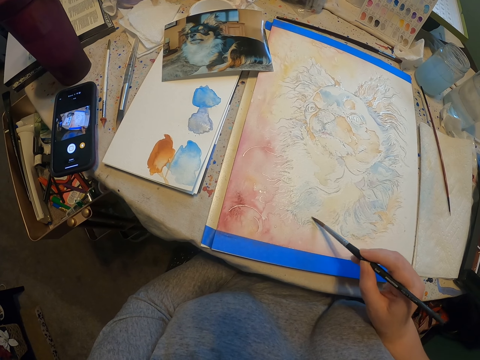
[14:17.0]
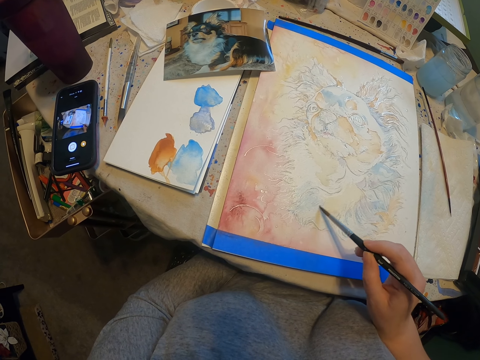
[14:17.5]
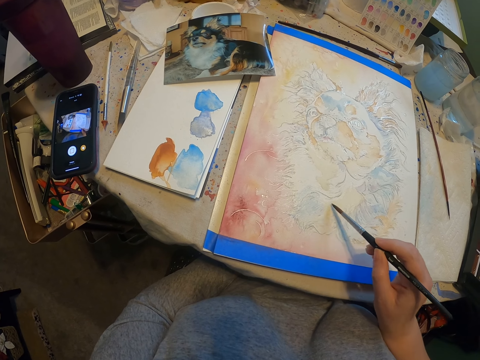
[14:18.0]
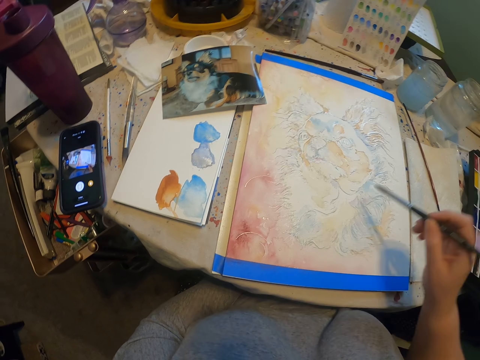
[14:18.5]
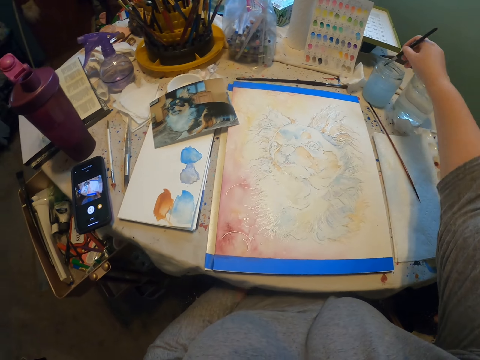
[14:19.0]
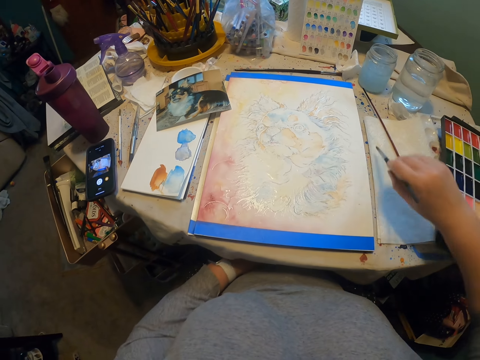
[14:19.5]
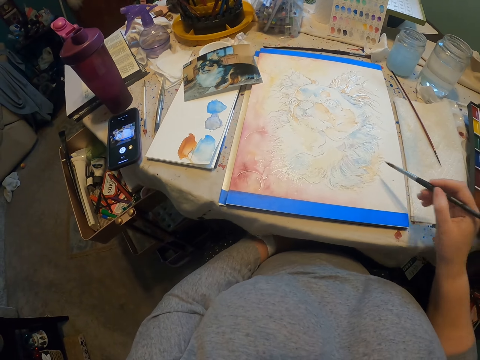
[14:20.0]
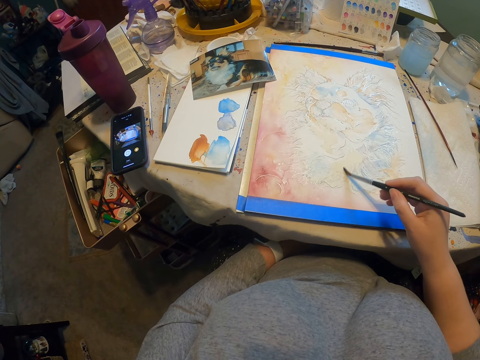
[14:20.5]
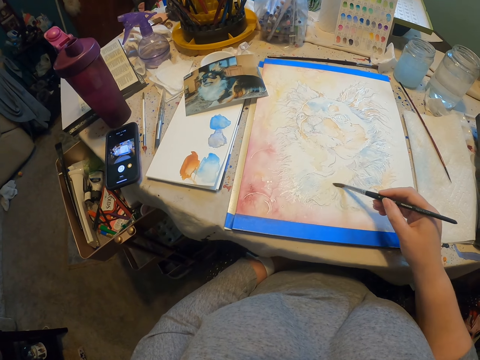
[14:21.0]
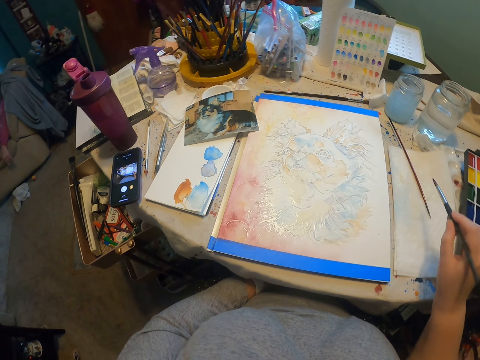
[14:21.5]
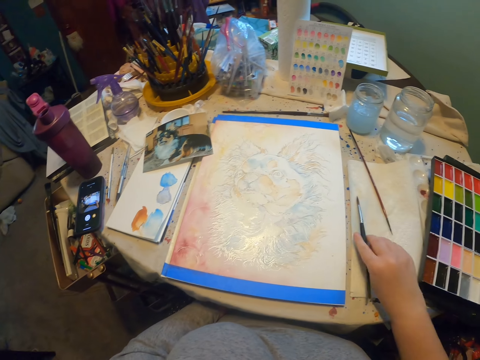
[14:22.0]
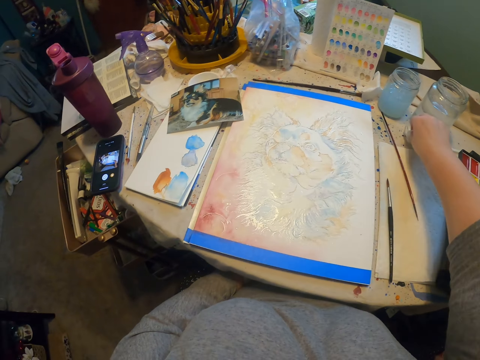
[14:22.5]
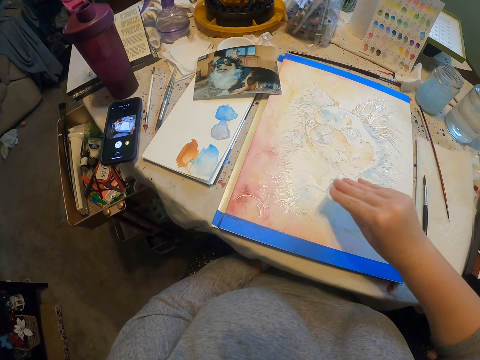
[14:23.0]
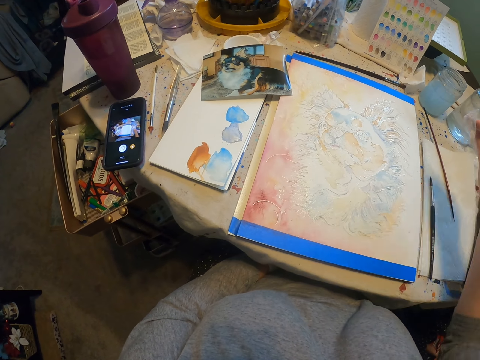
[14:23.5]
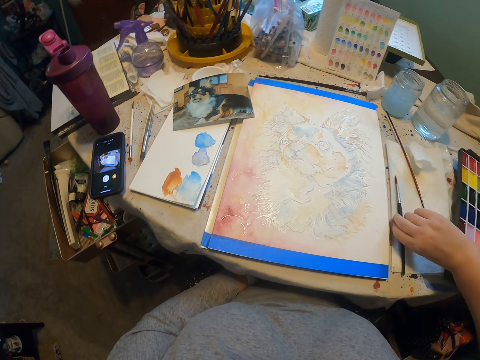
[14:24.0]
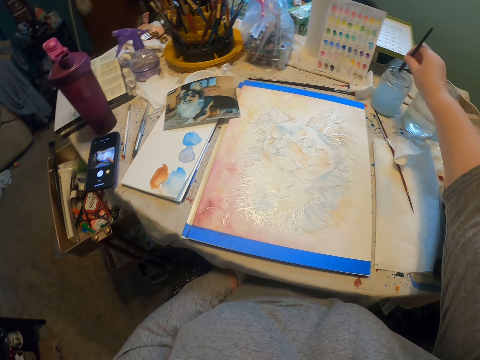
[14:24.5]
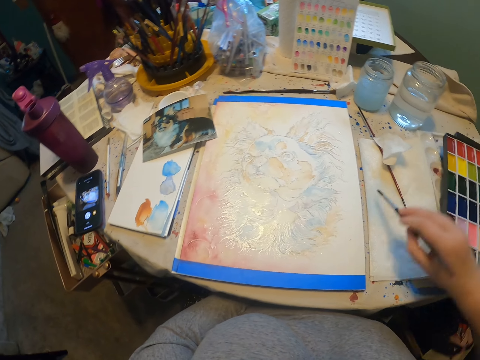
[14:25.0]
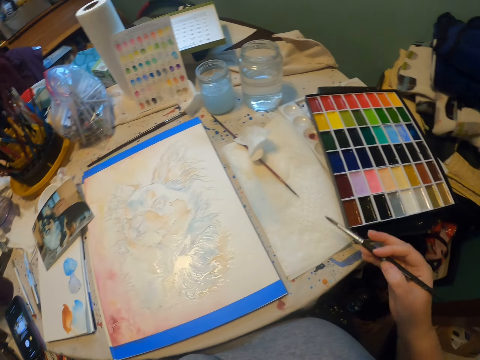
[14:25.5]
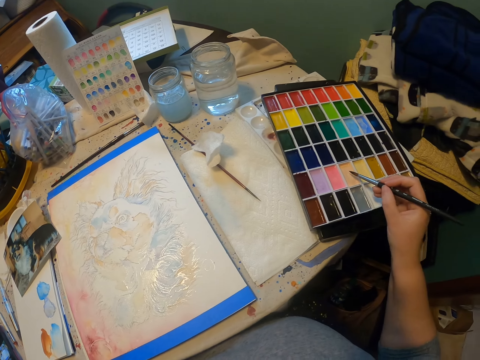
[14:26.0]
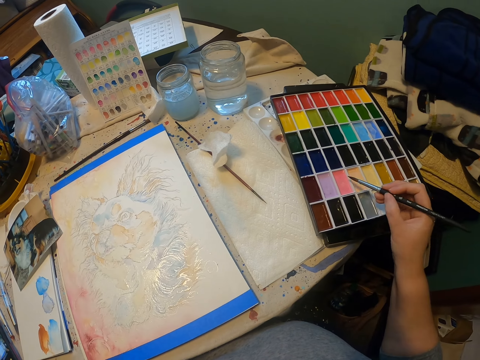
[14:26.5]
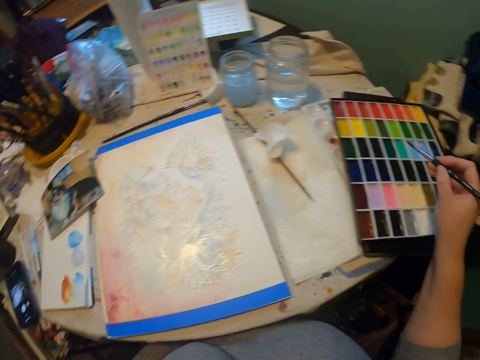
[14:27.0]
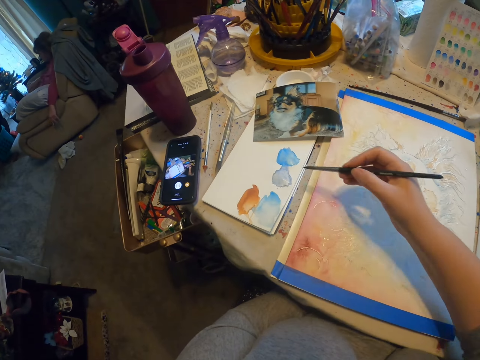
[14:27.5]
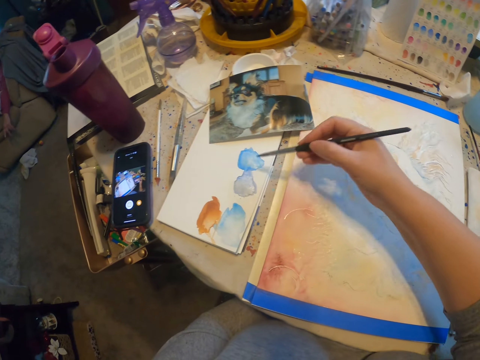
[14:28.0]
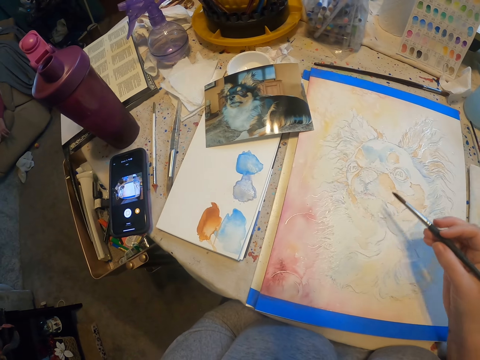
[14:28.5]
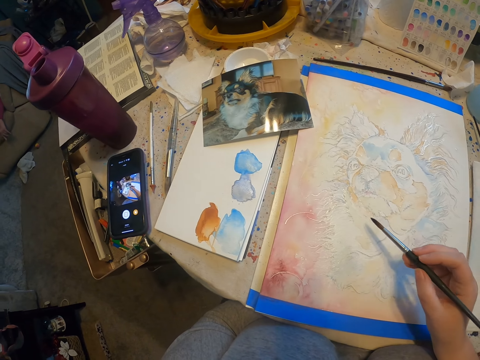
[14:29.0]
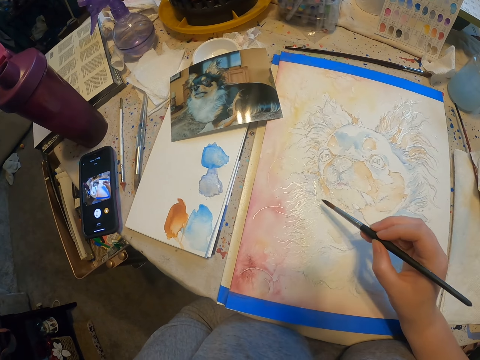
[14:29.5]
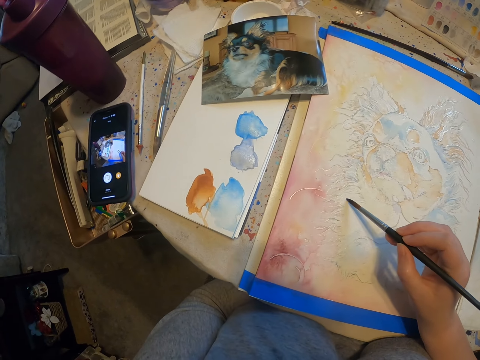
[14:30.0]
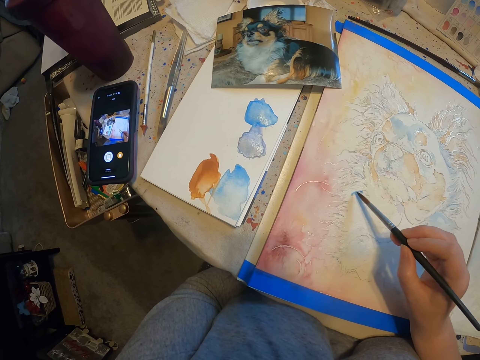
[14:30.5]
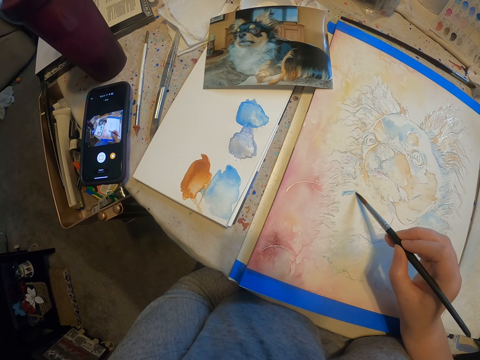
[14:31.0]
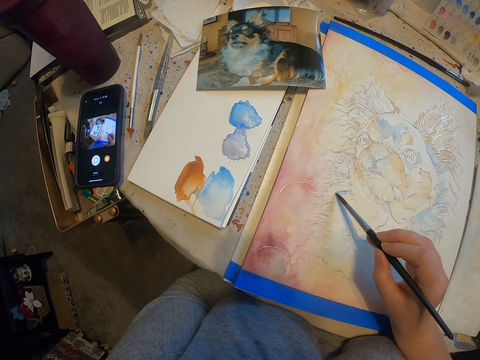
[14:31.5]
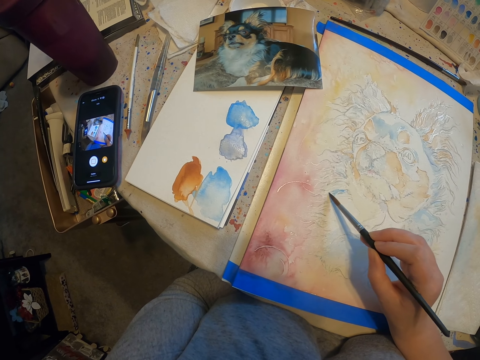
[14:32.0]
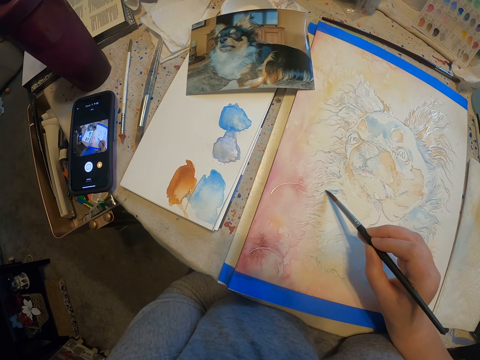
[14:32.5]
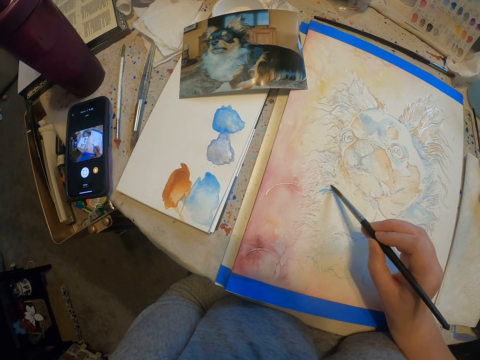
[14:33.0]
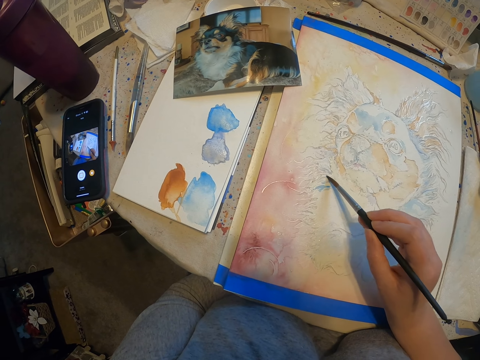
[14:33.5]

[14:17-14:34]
The camera wearer rinses a paint brush. They dip the painting brush in the liquid. They paint the picture using the painting brush. They drop the paint brush. They pick up a cotton. They drop the cotton. They pick up the paint brush. They rinse the paint brush. They dip the painting brush in the liquid. They rub the painting brush on the paint. They paint the picture using the painting brush.

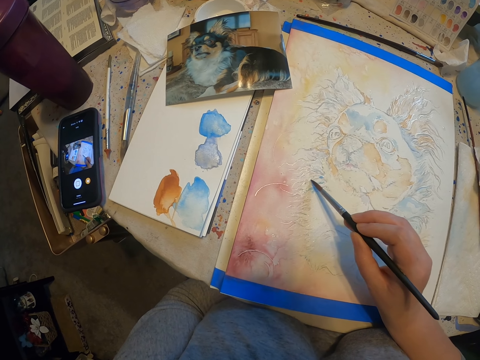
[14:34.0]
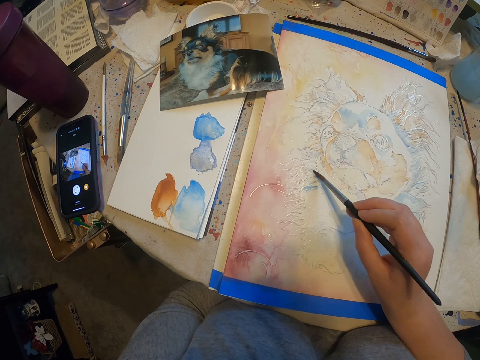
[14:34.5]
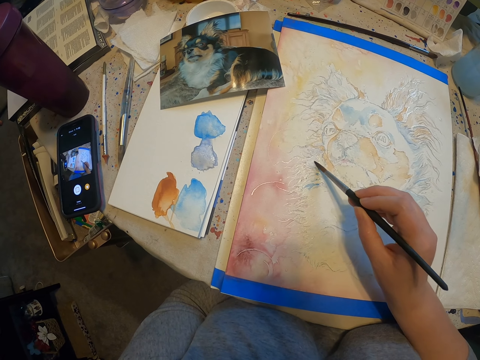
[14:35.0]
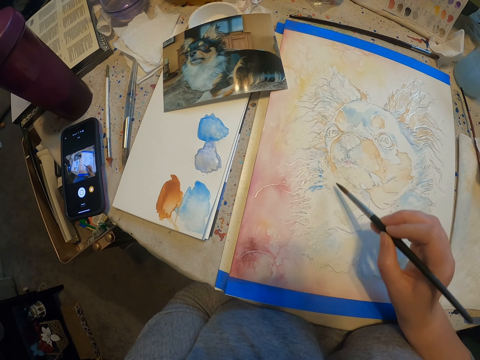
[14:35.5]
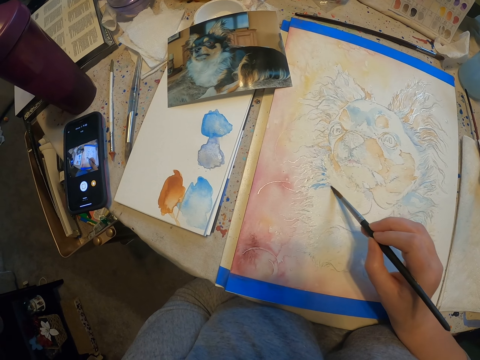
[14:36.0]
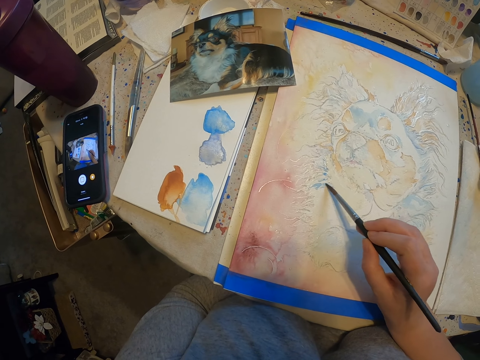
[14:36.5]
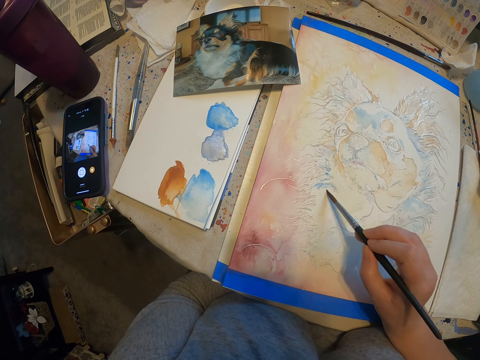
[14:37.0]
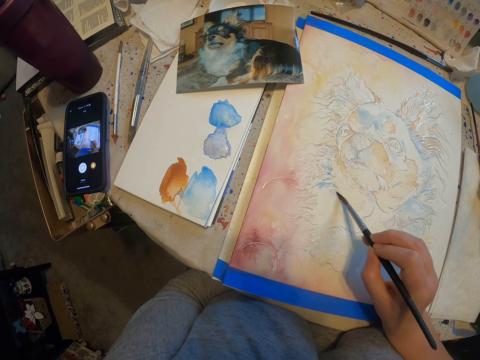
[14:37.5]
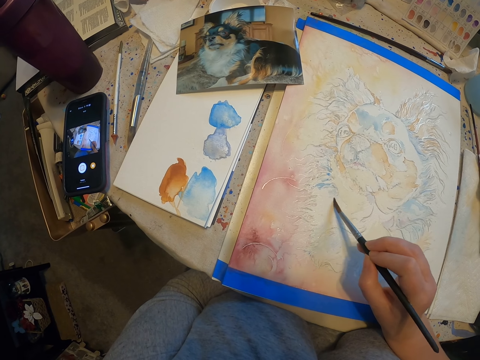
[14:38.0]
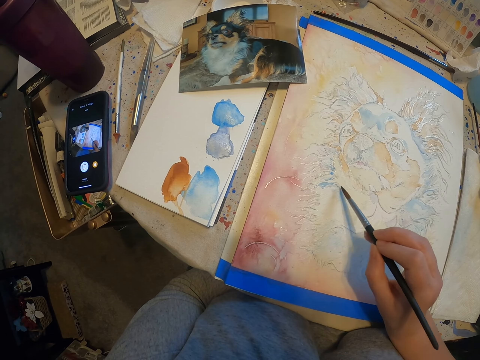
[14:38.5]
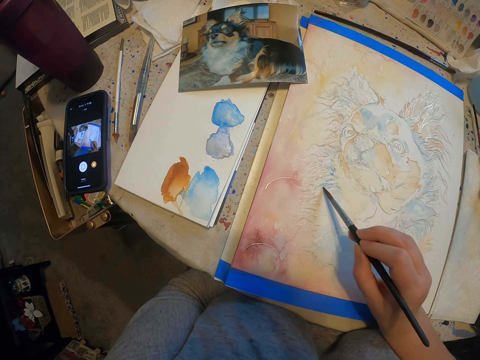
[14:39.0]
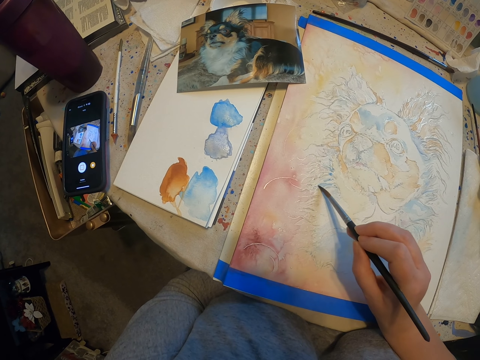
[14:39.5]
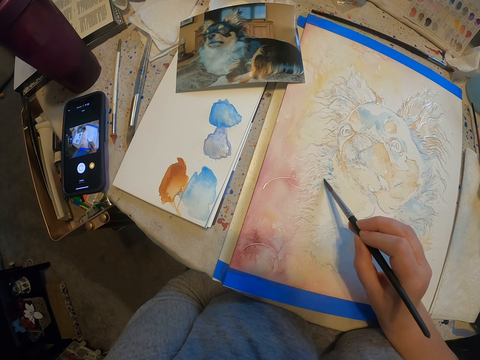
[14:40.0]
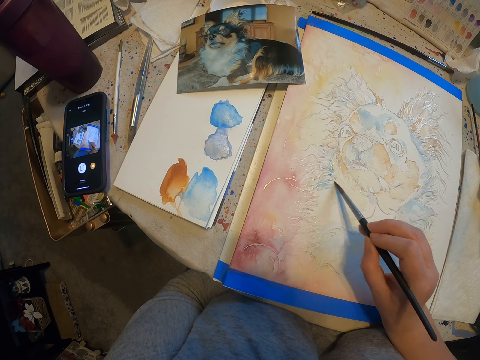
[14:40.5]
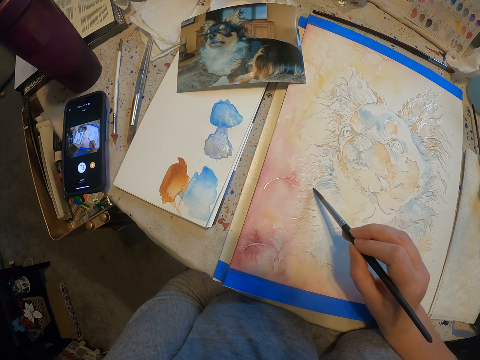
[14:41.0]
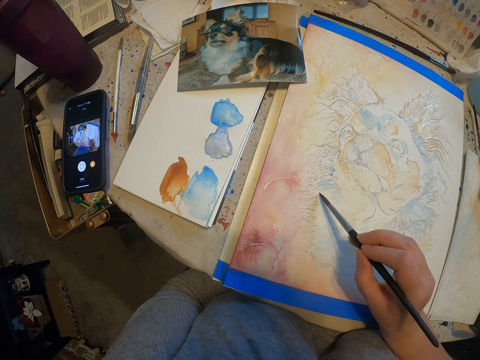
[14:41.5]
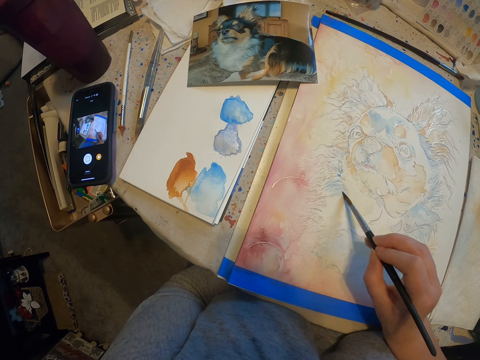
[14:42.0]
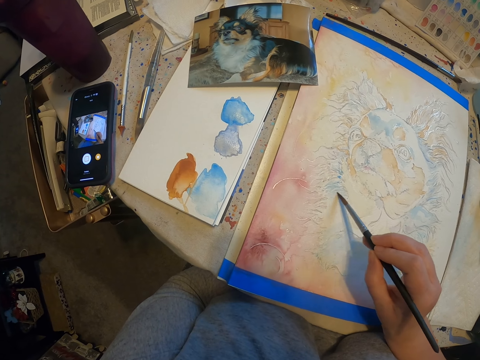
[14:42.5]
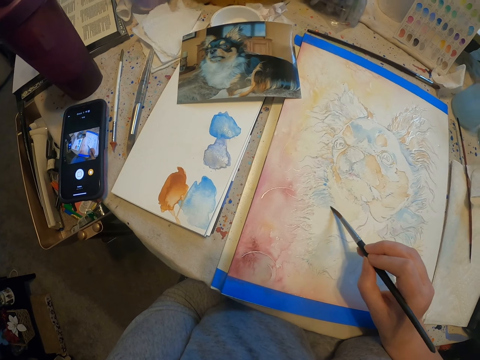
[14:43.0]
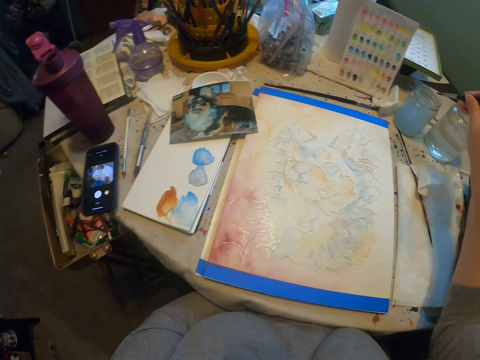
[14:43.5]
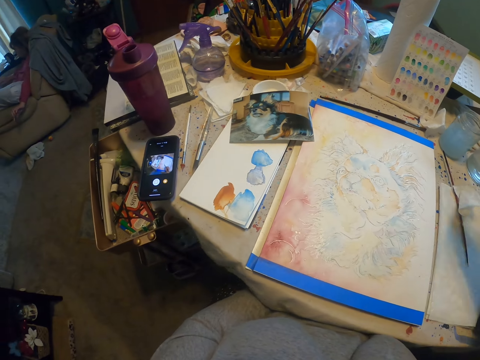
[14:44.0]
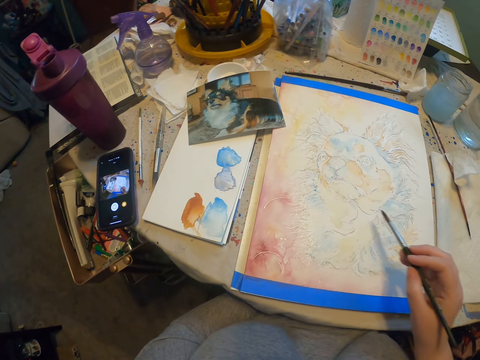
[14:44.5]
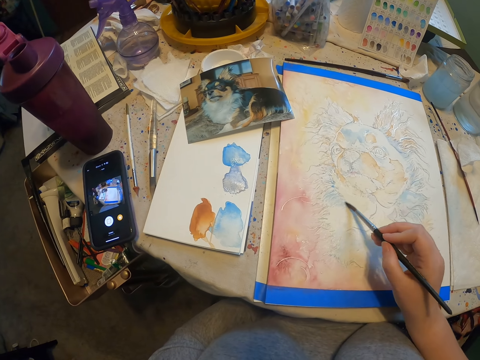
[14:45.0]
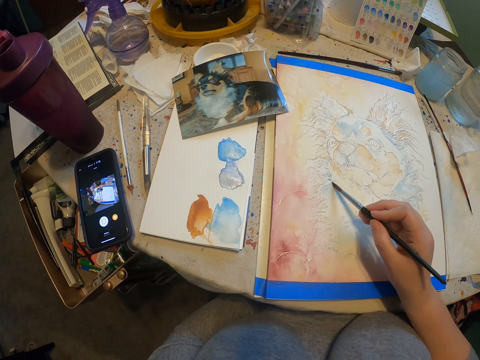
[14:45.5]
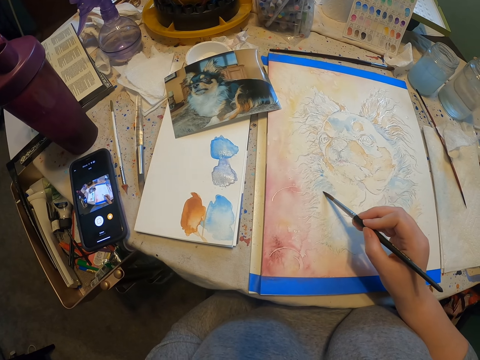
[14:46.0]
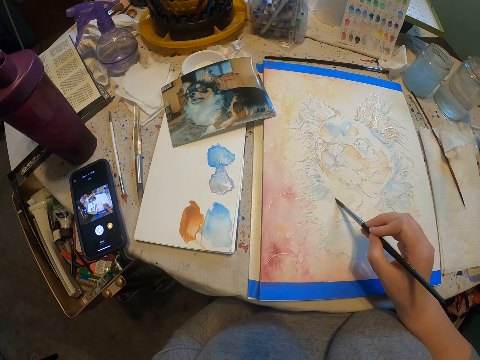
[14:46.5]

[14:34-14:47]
The camera wearer dips the painting brush in the liquid. They paint the picture using the painting brush.
